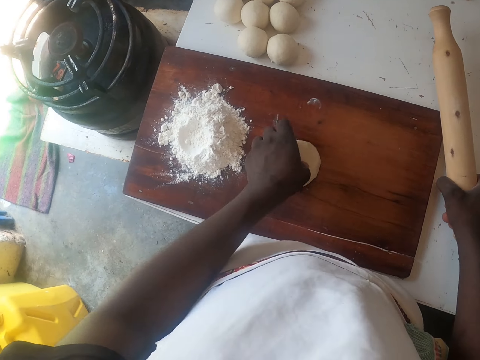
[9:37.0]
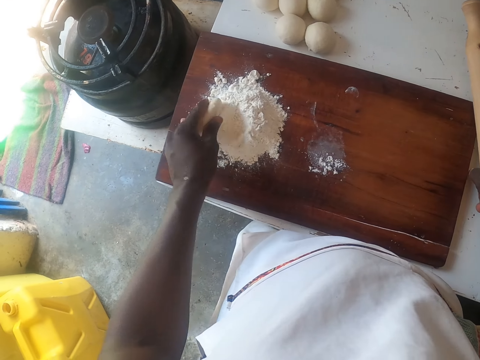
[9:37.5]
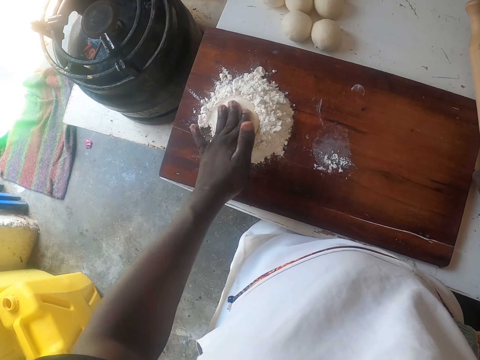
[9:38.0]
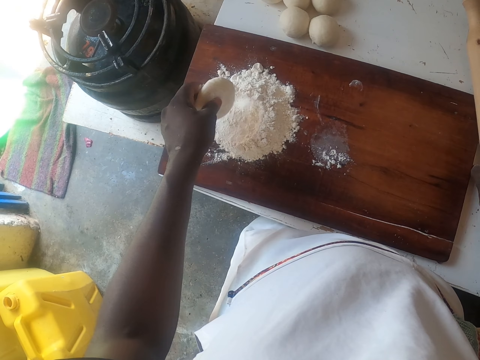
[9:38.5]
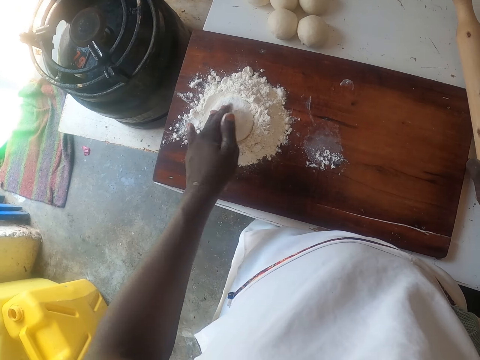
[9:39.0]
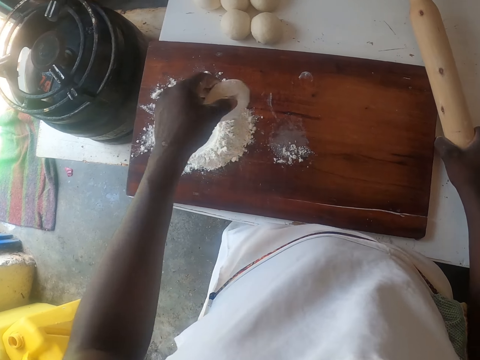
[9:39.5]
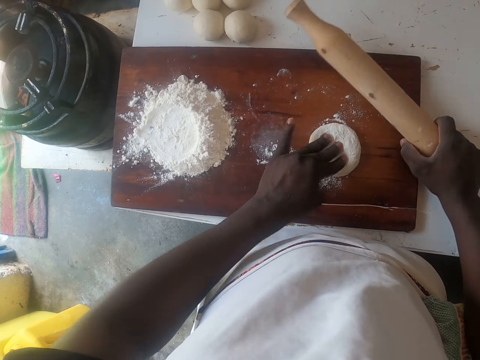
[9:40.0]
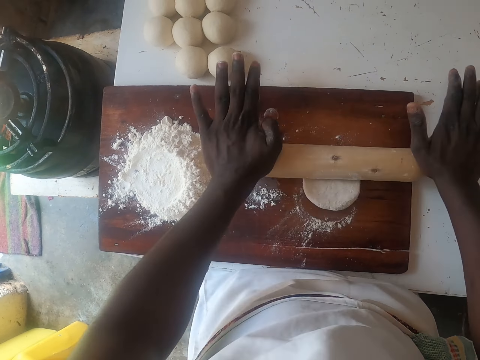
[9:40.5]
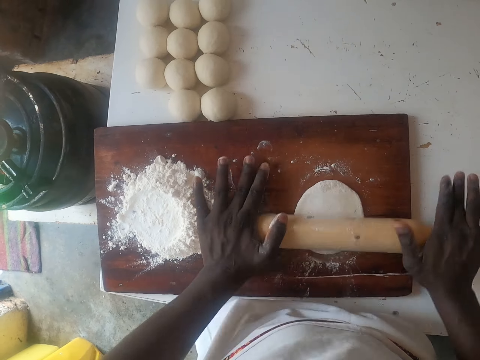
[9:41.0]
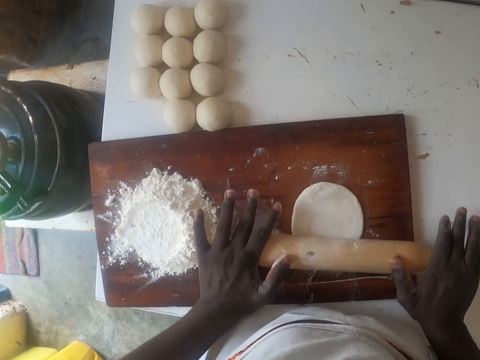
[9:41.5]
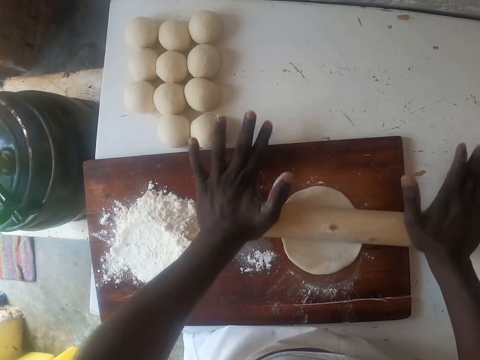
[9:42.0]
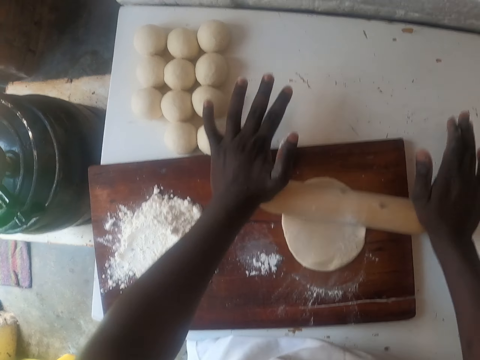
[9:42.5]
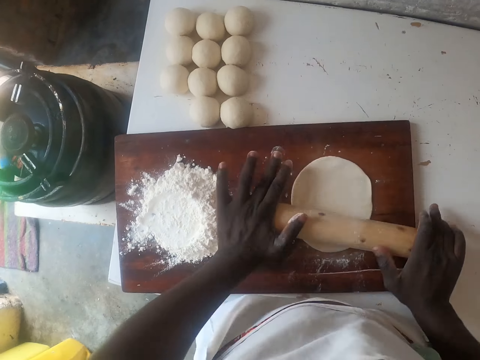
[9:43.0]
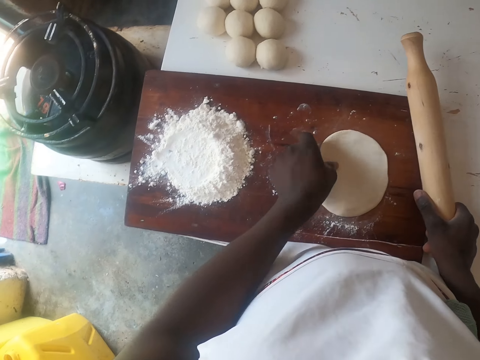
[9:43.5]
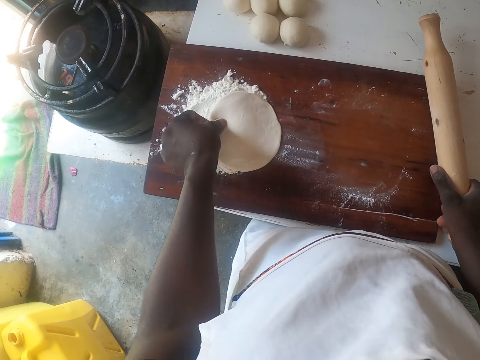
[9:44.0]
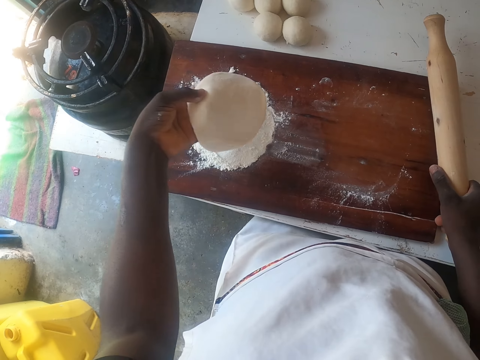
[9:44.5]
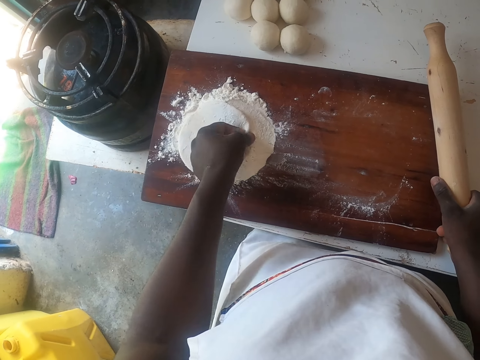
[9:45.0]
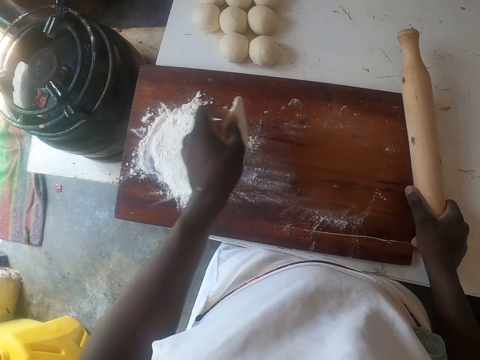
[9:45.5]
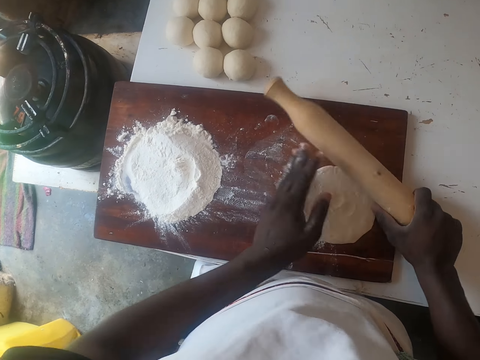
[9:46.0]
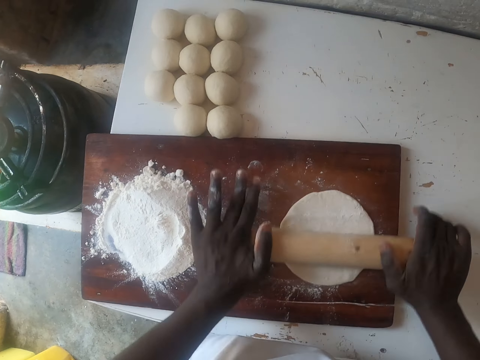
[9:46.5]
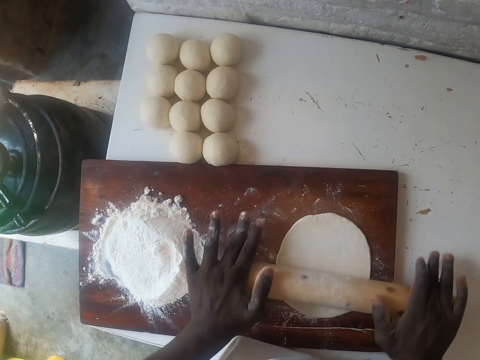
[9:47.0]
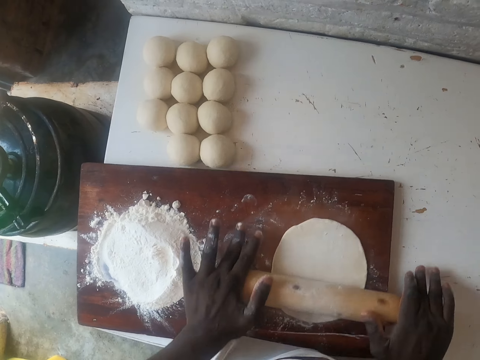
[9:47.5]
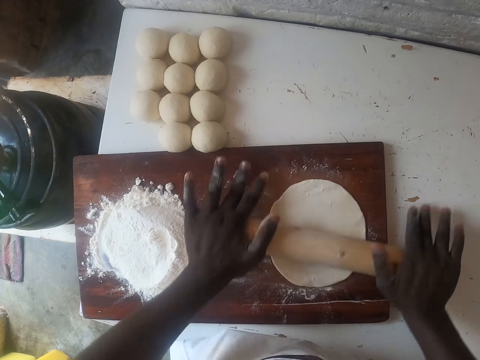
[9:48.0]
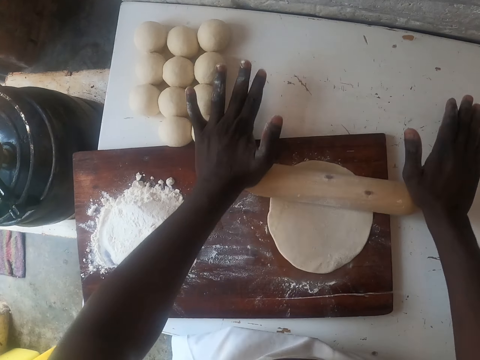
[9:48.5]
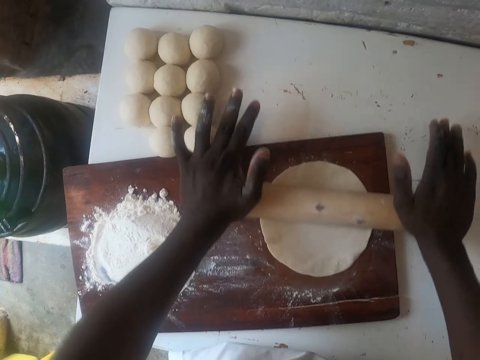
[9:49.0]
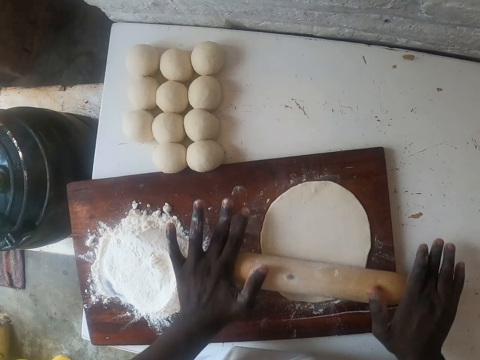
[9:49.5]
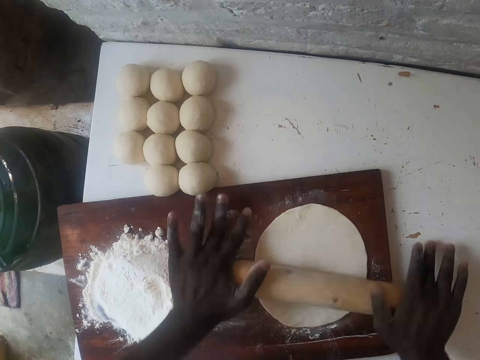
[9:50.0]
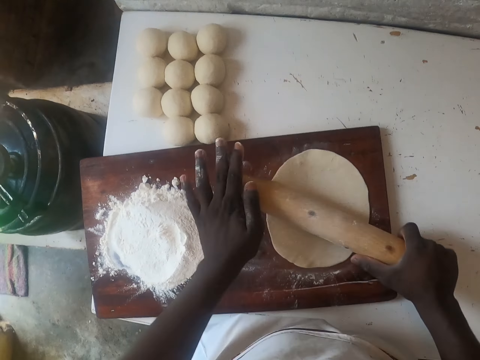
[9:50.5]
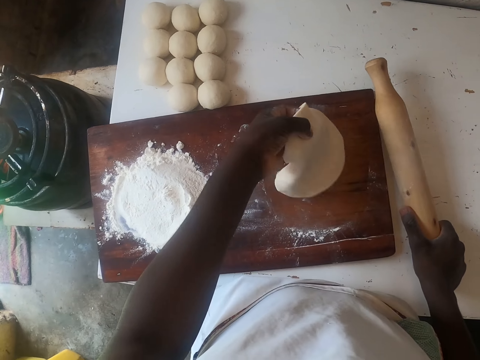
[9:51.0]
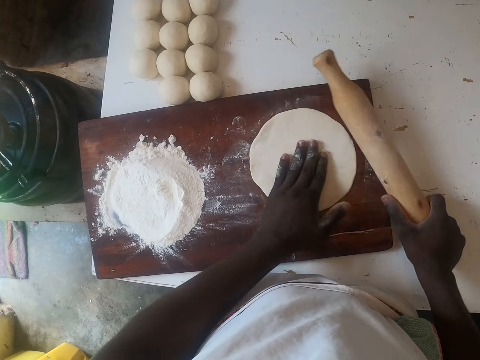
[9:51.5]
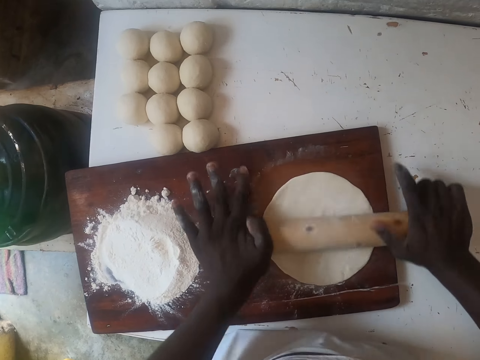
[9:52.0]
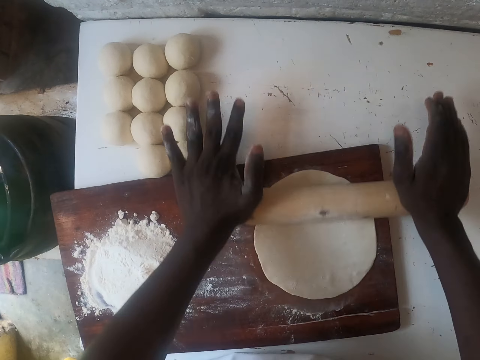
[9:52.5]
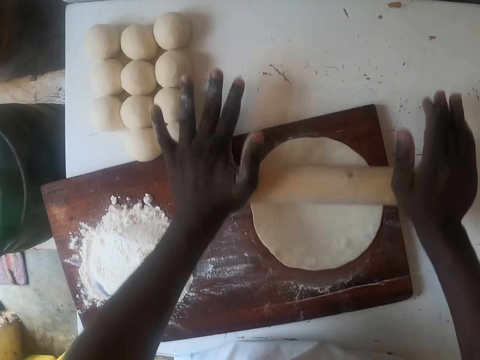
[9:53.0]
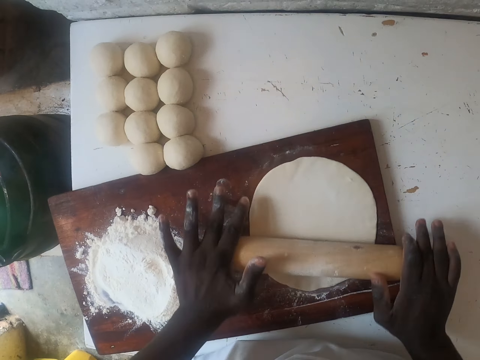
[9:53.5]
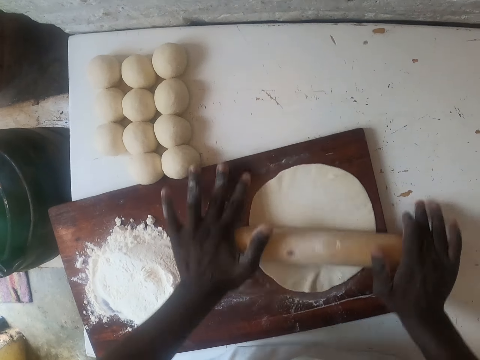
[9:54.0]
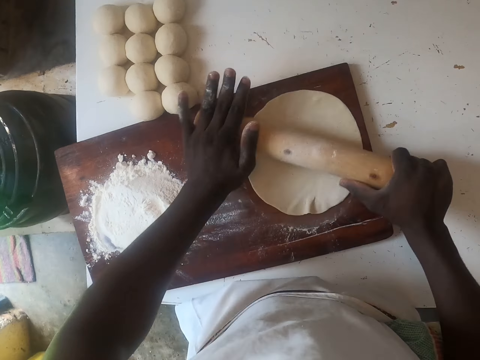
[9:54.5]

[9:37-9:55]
The camera wearer presses the dough in a chopping board. They roll the dough in flour. They press the dough in the chopping board. They roll the dough with a rolling stick. They place the dough in the flour. They roll the dough with the rolling stick. They roll the other side of the dough.

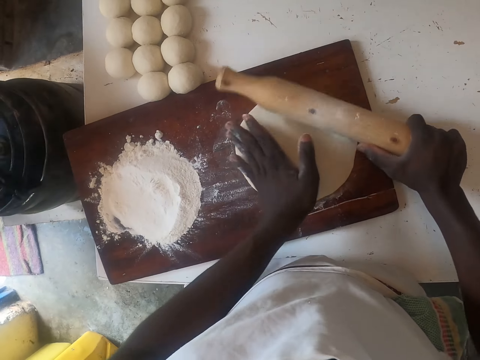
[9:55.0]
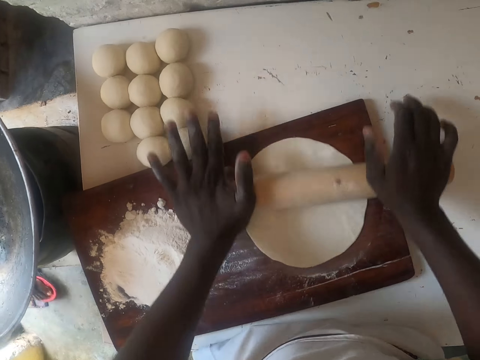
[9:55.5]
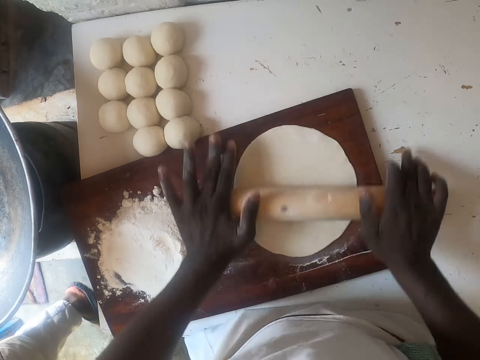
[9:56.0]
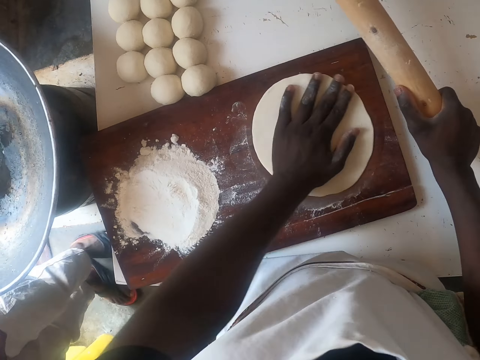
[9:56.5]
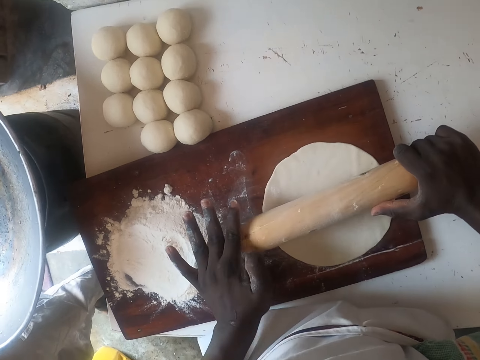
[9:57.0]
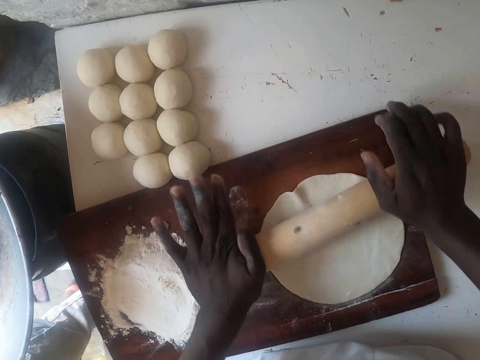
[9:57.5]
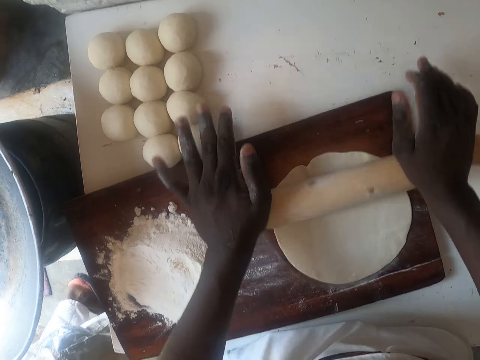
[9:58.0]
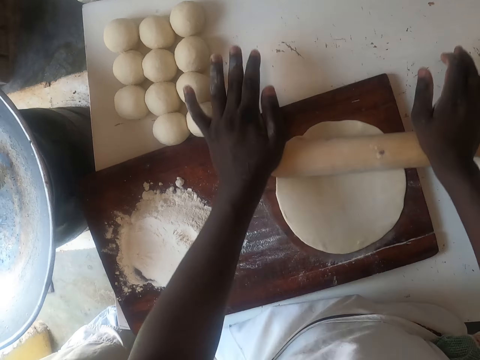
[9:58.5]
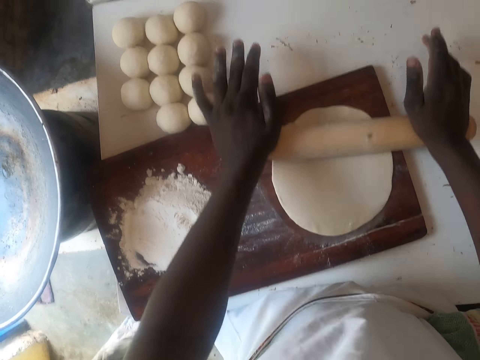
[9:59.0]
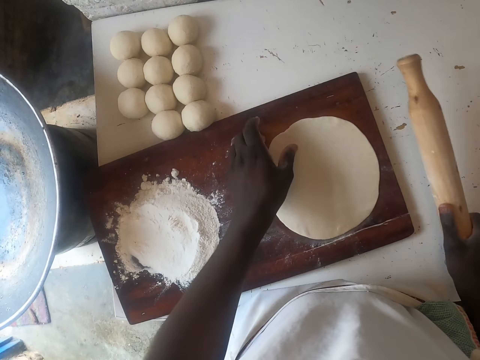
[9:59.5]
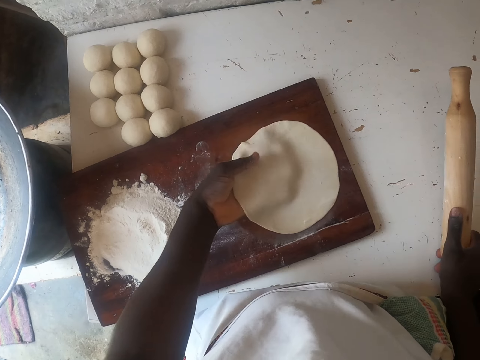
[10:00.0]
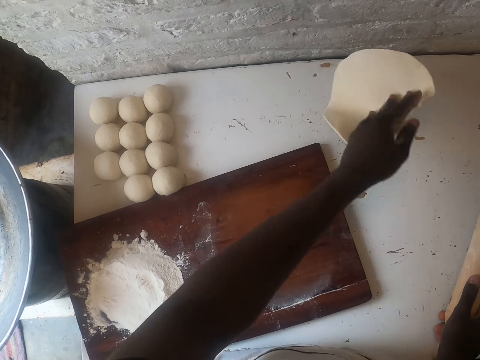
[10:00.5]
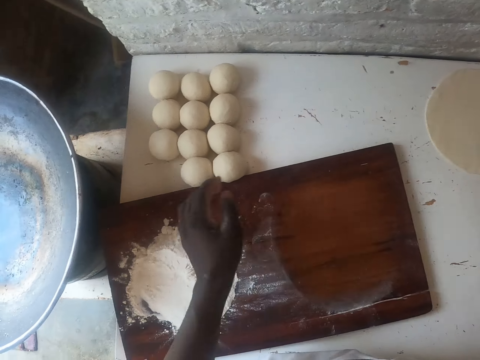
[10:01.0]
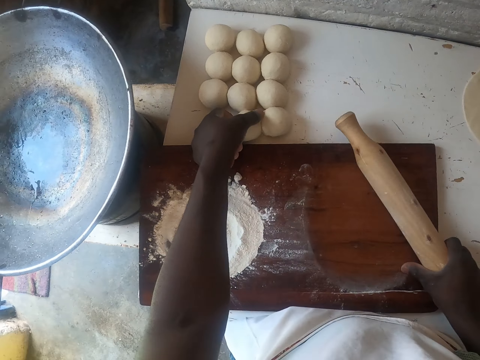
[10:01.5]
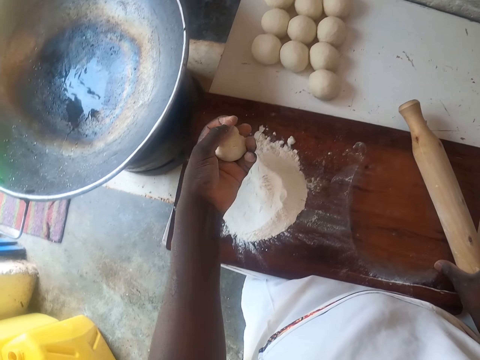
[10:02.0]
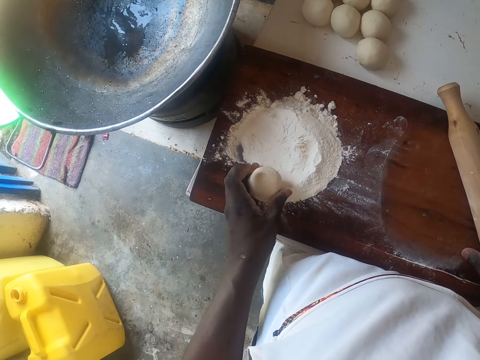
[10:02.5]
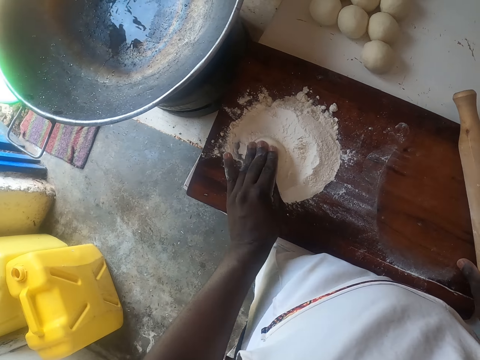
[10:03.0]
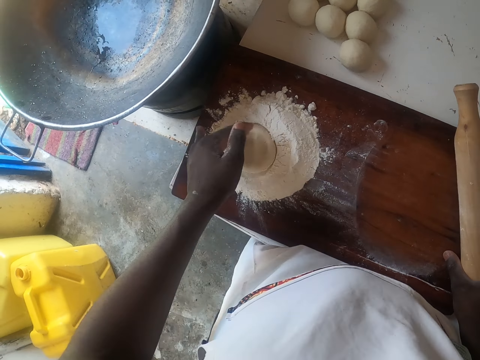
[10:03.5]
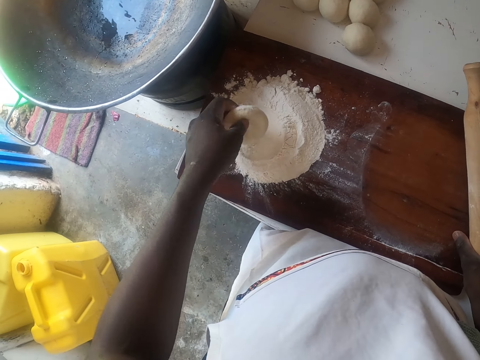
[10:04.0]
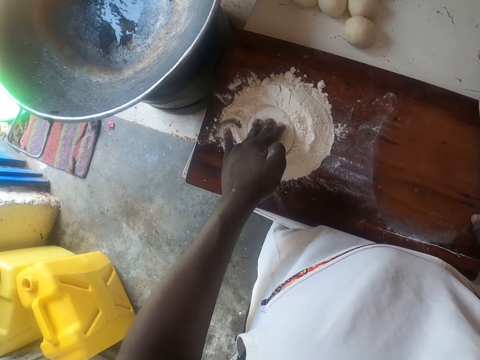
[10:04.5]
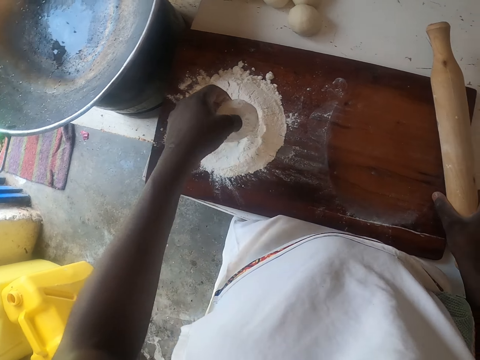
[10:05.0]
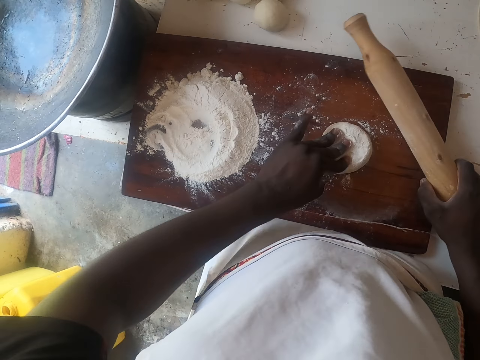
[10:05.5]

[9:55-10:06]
The camera wearer turns the dough with his hand. He puts the rolled dough on the counter top, picks up the dough, puts the dough in flour and rolls the dough in the flour.
